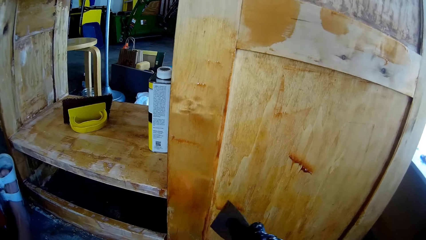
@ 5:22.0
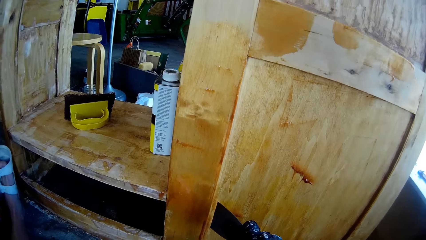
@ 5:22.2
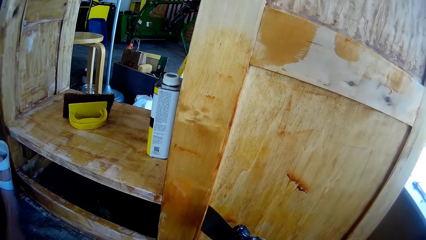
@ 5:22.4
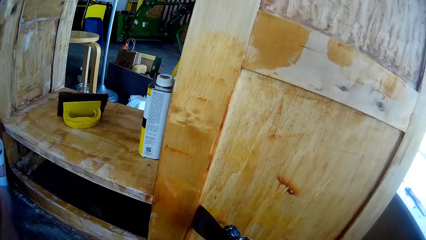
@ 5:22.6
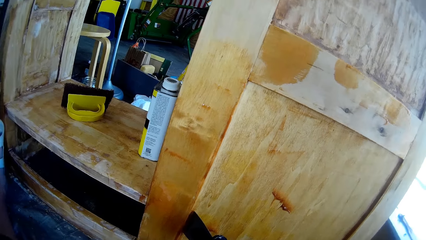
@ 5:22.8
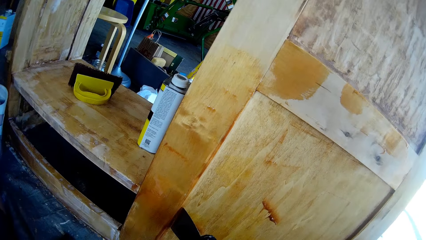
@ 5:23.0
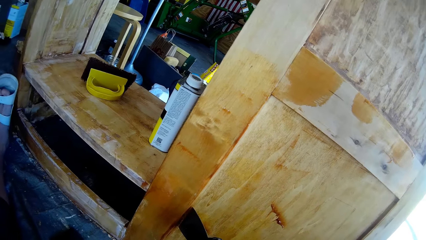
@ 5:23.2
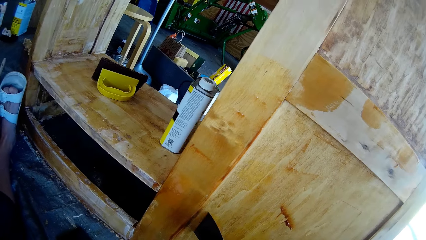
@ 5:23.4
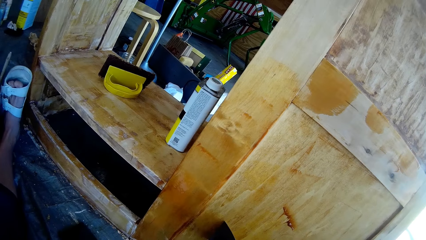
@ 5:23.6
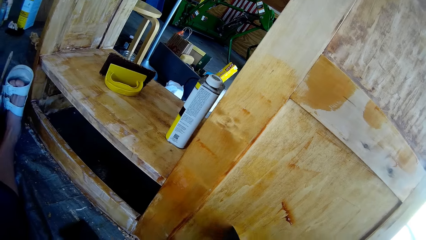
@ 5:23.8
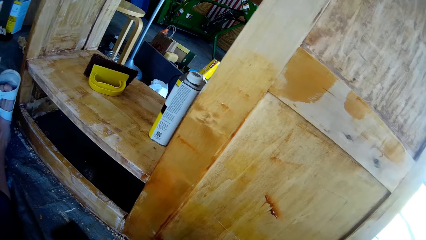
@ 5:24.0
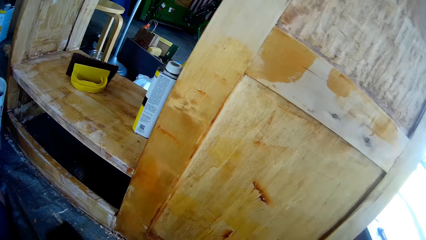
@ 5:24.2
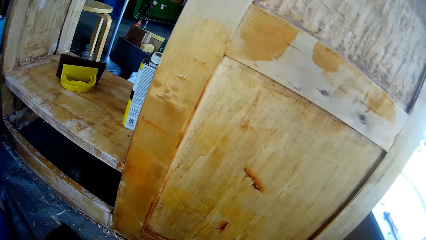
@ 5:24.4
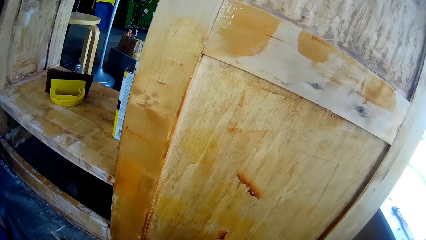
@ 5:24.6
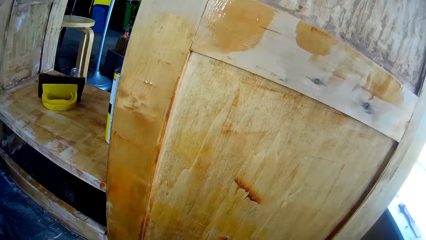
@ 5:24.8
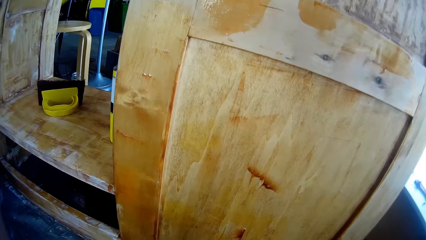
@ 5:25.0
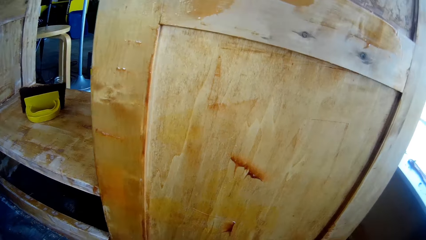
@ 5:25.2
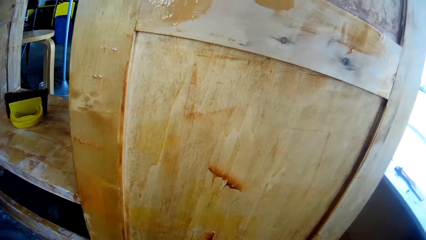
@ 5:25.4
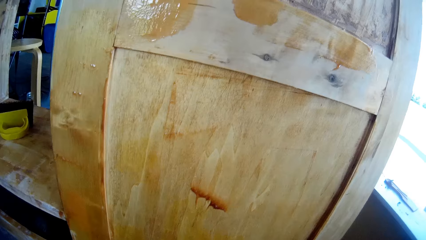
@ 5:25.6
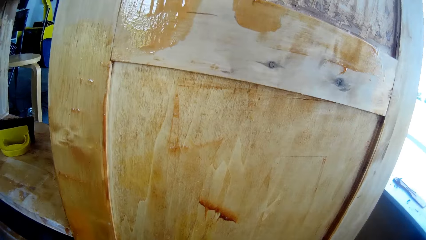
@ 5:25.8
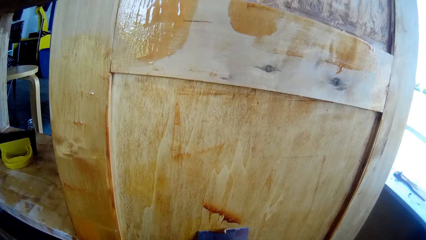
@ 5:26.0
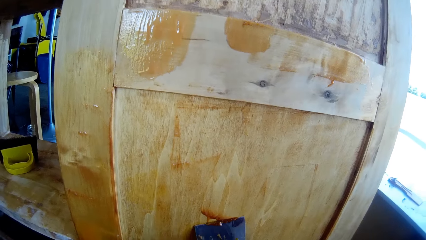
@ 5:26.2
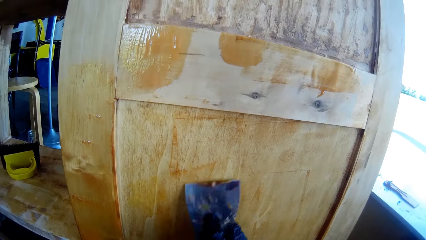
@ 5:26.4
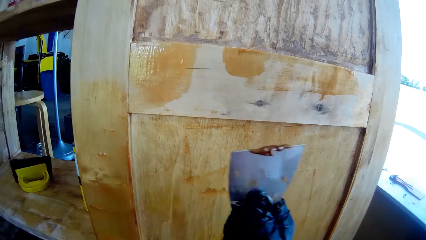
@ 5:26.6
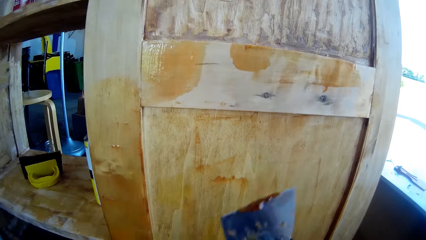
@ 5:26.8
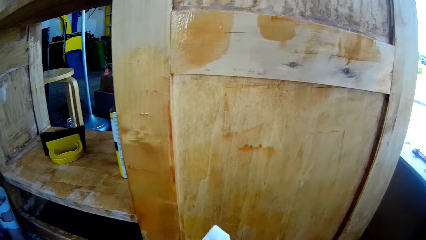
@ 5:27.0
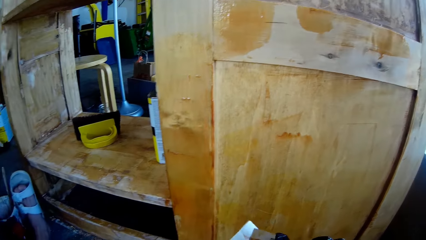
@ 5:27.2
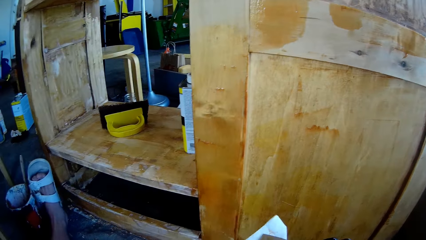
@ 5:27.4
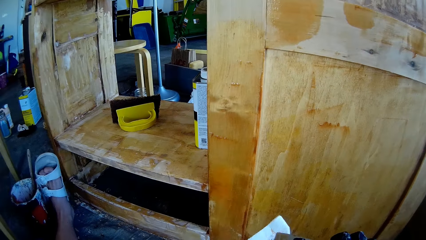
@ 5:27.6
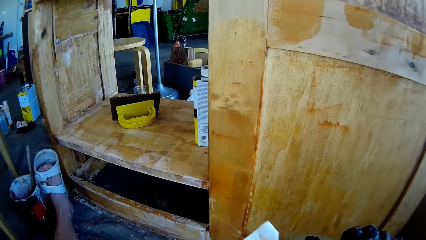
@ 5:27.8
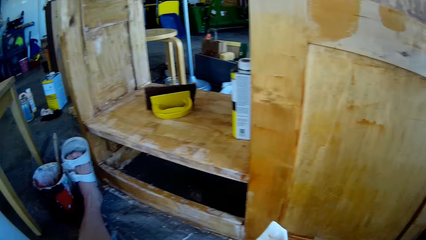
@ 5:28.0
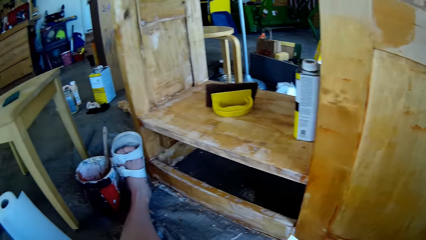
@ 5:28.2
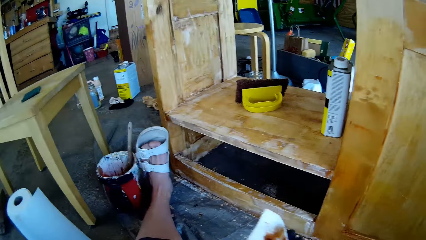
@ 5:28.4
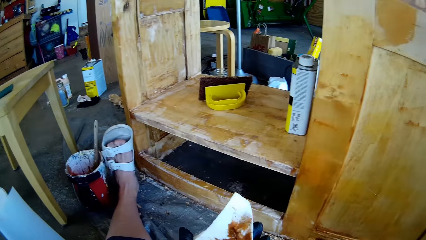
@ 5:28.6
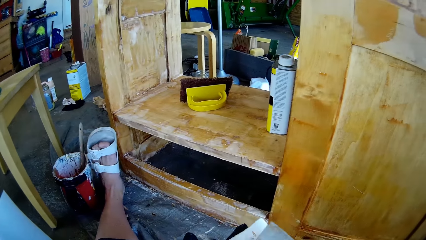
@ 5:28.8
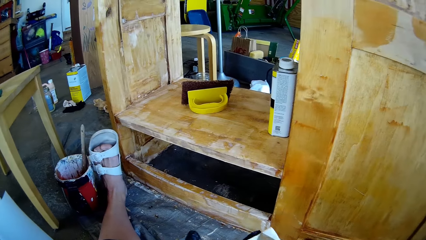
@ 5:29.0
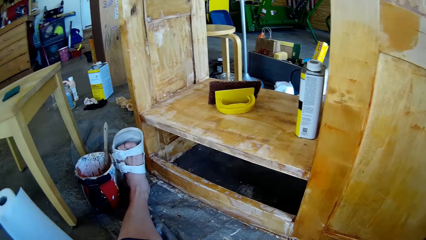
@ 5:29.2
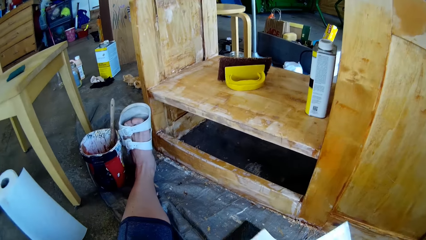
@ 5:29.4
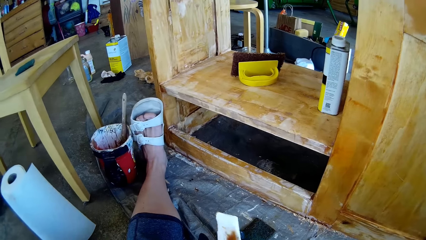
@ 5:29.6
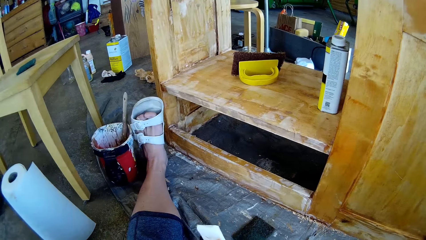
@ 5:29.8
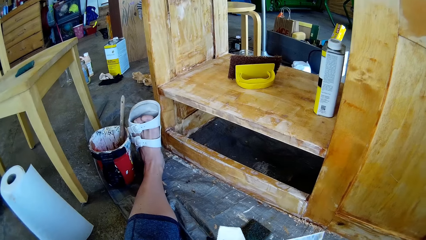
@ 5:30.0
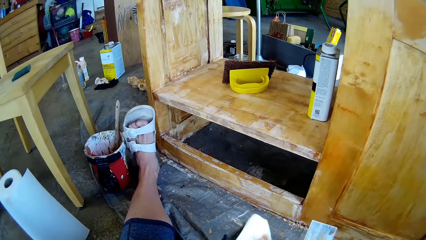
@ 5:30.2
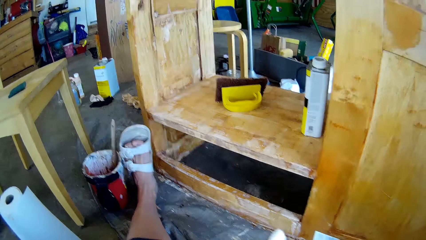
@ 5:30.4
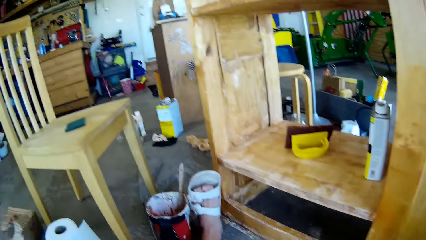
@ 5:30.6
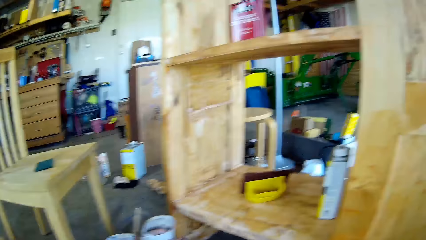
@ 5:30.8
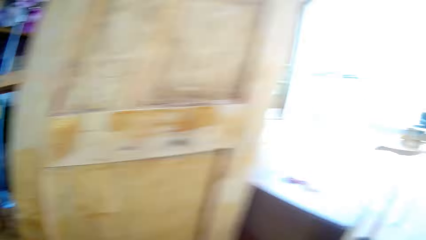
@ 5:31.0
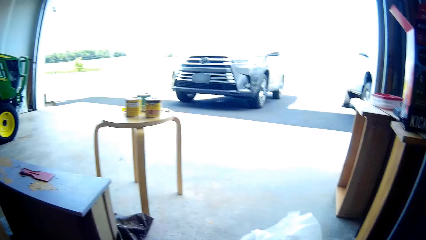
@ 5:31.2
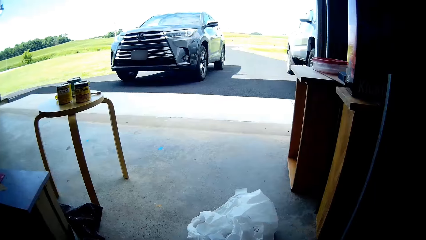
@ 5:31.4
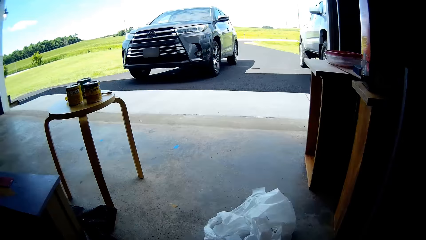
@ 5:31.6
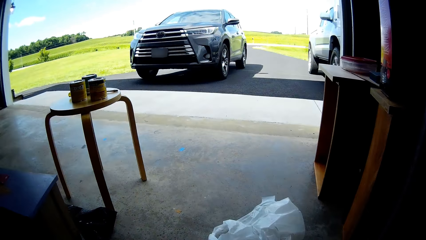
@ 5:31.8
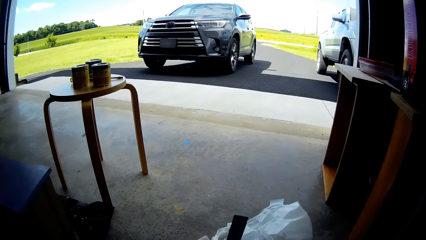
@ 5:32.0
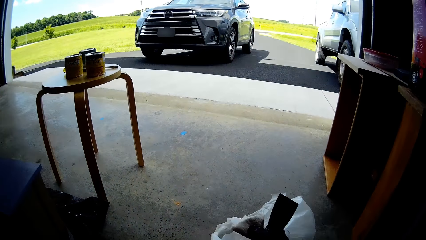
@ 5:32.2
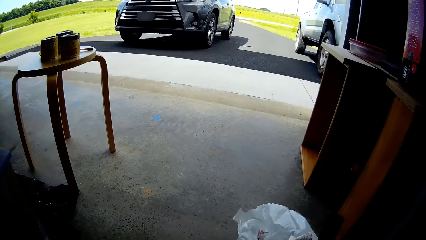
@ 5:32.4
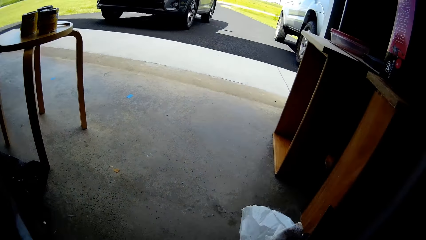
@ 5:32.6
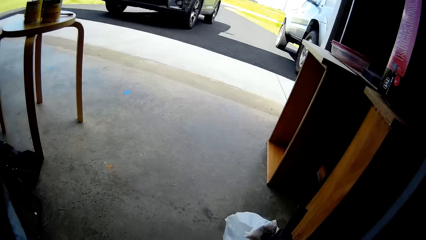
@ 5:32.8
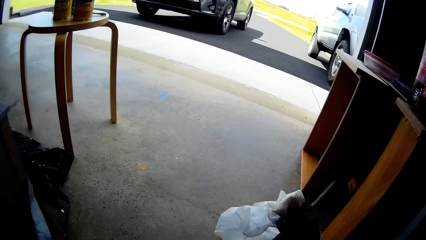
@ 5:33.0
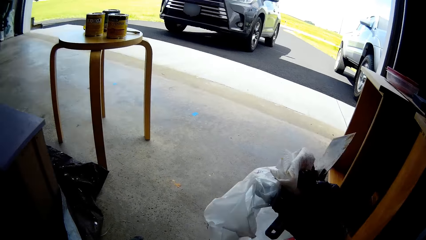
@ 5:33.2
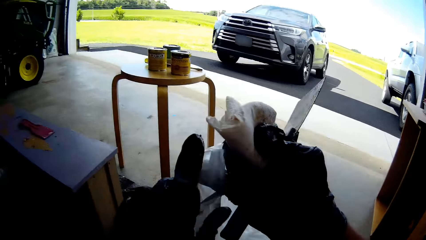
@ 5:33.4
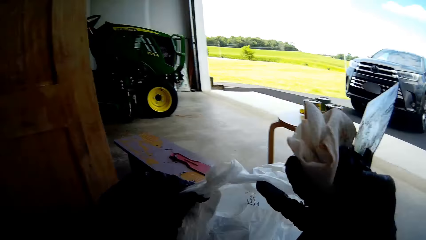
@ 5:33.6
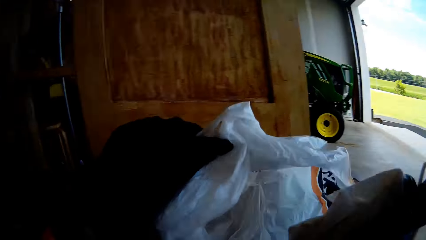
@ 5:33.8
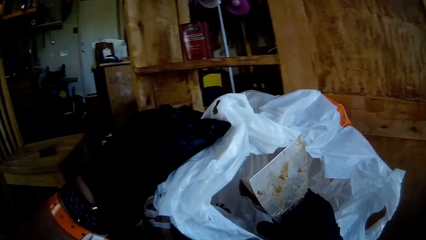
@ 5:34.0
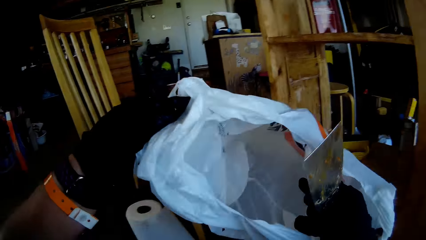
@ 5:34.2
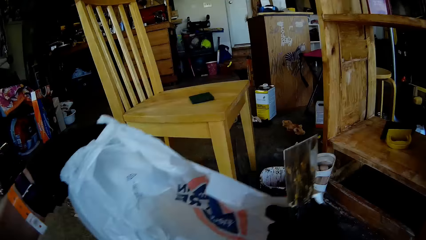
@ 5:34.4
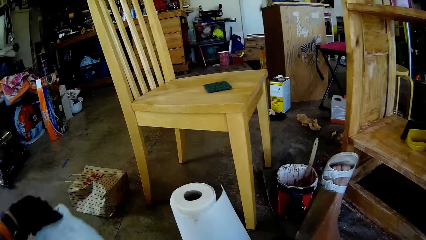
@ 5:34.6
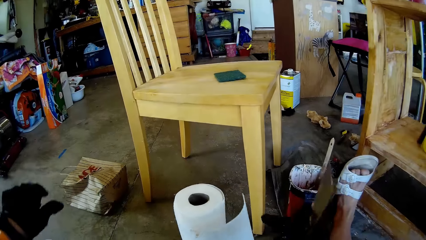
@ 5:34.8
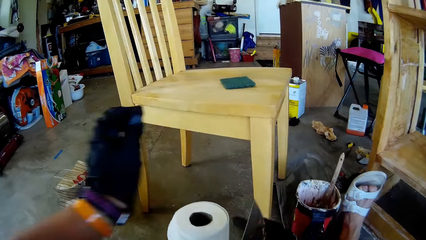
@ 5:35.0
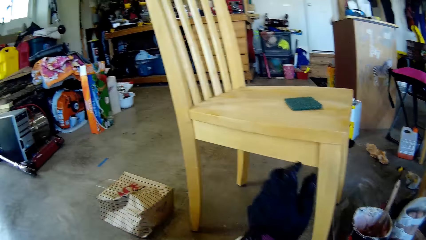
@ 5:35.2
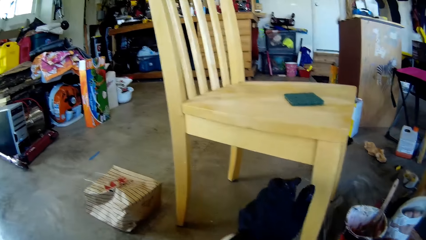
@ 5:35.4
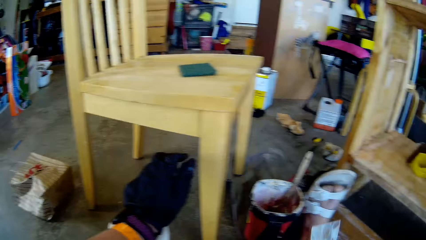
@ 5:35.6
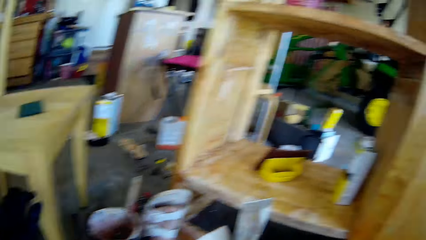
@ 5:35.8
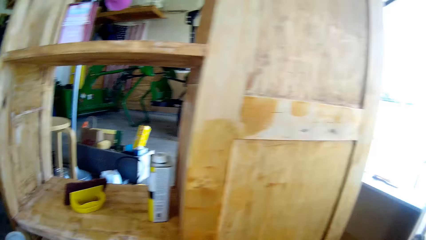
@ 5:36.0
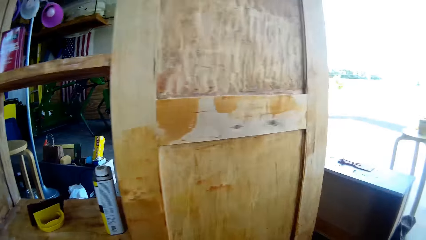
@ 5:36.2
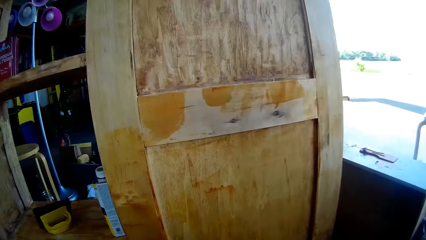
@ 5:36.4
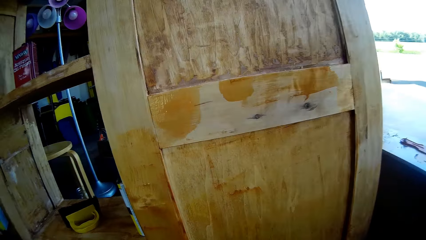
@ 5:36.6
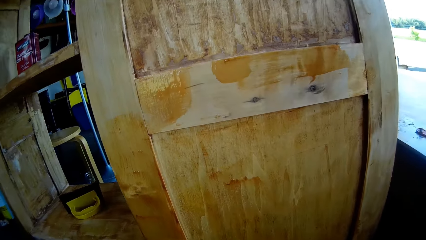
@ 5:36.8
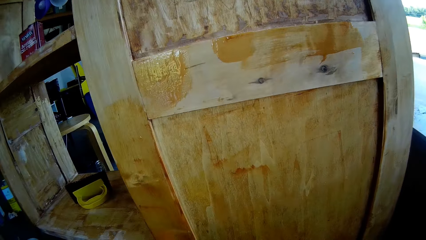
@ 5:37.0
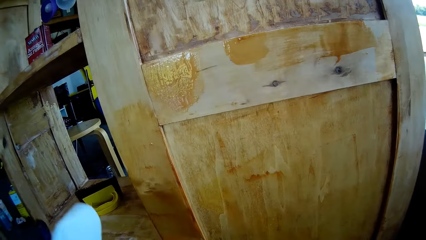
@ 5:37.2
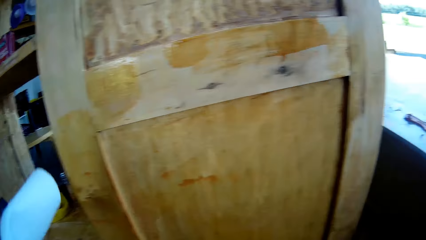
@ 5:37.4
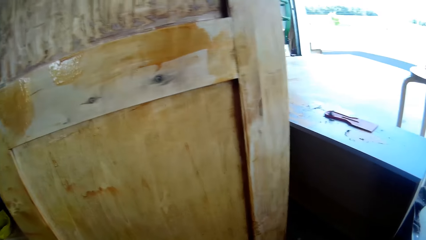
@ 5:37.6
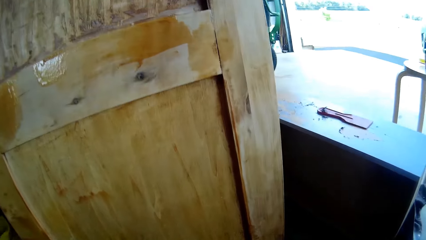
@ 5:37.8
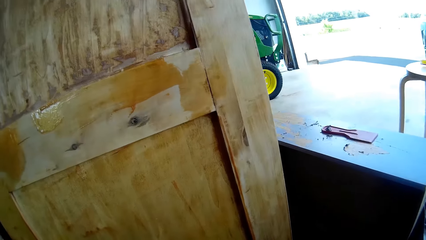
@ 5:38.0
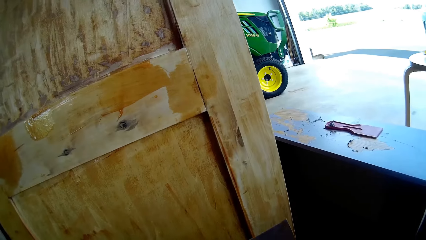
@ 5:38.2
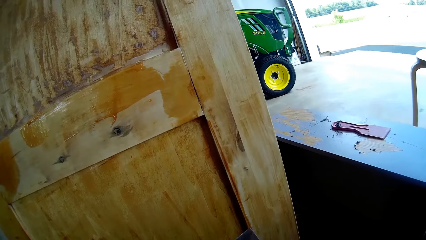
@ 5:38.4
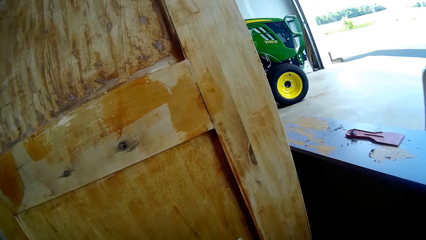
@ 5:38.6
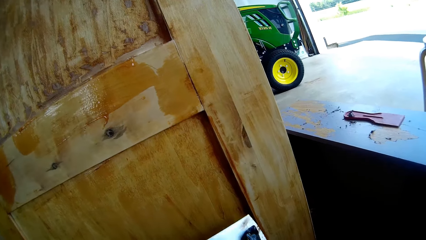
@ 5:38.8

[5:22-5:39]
The camera wearer removes dirt with a scraper. They remove dirt with the scraper again. They wipe the scraper with a paper towel. They look around. They pick up a nylon bag. They hold the nylon bag with the left hand. They throw the paper towel in the nylon bag. They put the nylon bag on the ground. They hold the paper towel roll with the left hand. They take the serviette. They lift a paper towel piece.
